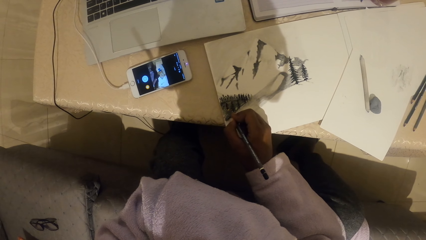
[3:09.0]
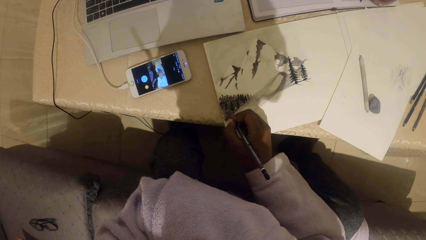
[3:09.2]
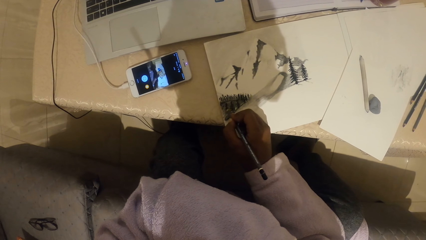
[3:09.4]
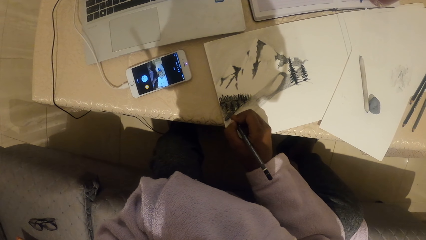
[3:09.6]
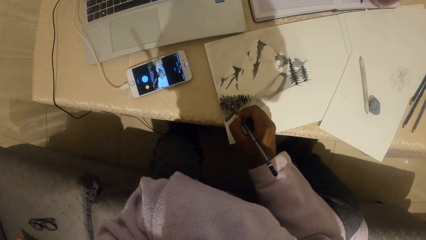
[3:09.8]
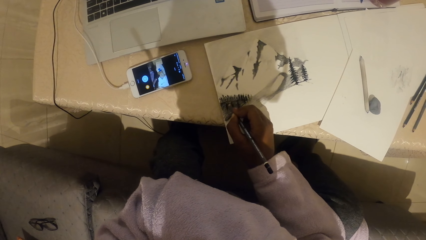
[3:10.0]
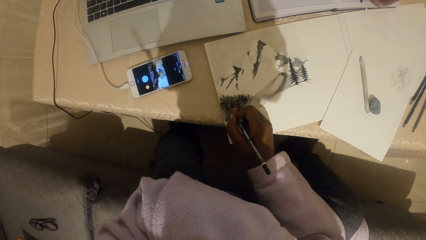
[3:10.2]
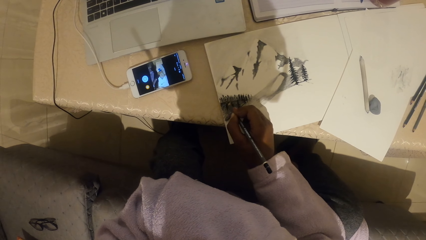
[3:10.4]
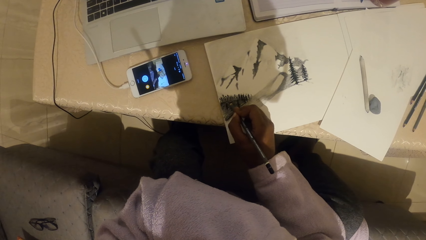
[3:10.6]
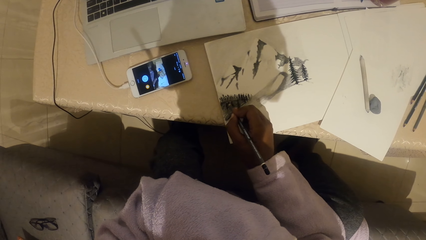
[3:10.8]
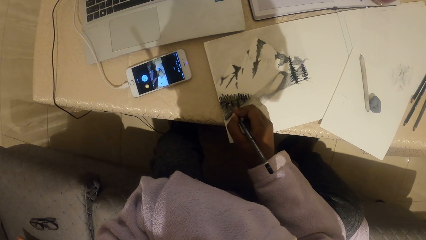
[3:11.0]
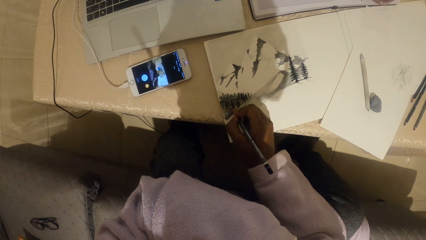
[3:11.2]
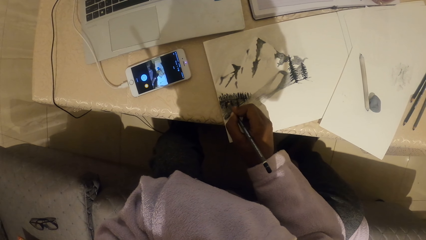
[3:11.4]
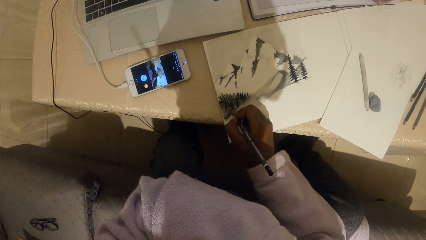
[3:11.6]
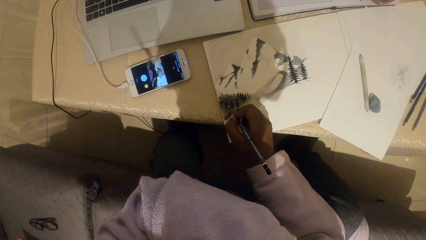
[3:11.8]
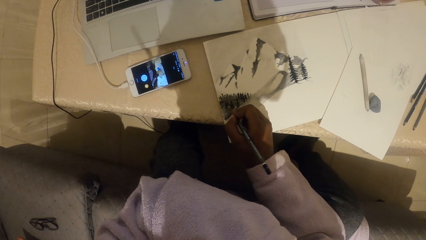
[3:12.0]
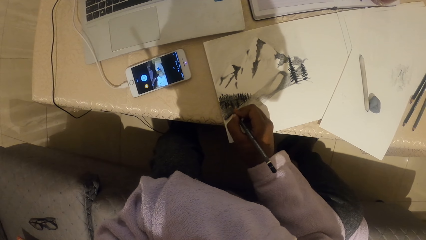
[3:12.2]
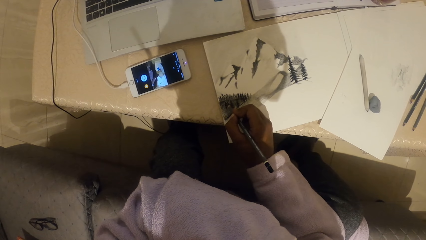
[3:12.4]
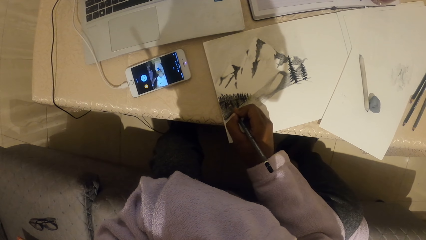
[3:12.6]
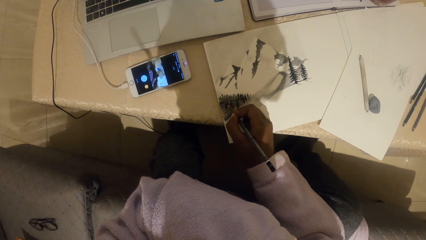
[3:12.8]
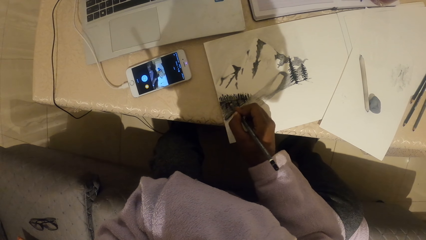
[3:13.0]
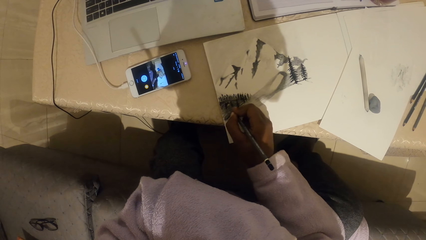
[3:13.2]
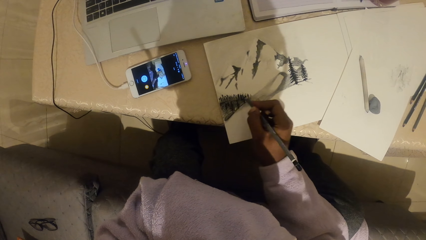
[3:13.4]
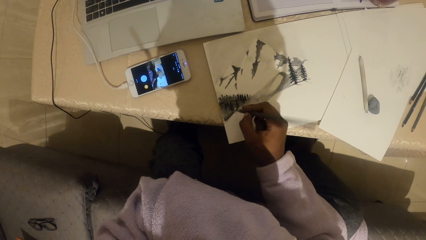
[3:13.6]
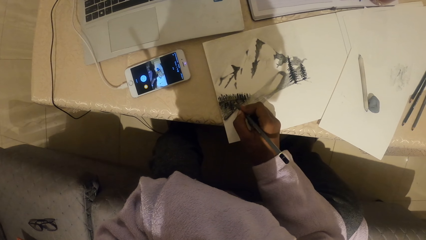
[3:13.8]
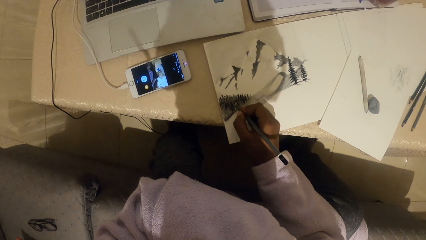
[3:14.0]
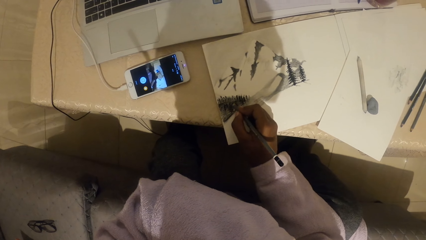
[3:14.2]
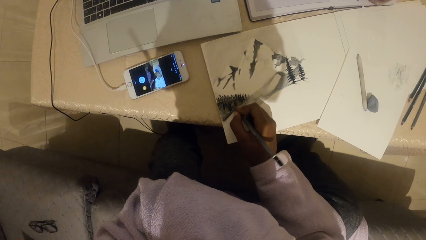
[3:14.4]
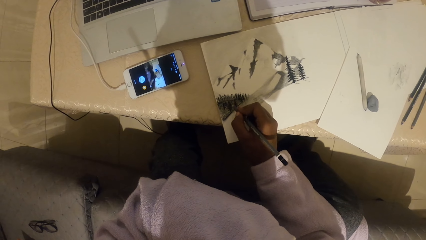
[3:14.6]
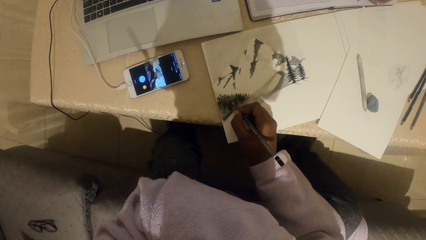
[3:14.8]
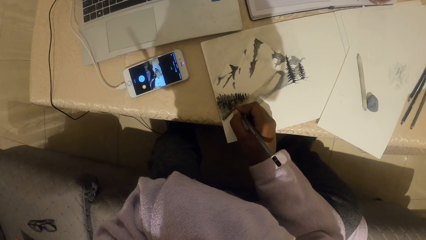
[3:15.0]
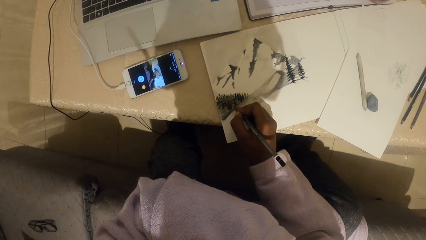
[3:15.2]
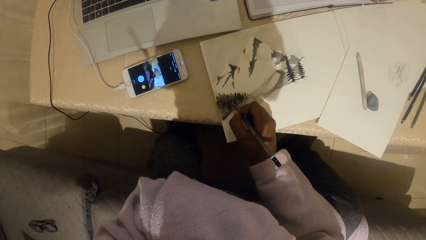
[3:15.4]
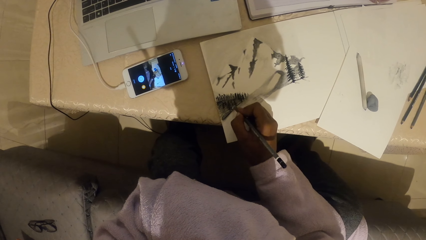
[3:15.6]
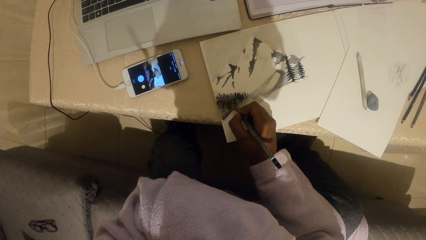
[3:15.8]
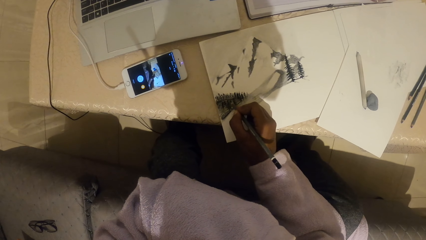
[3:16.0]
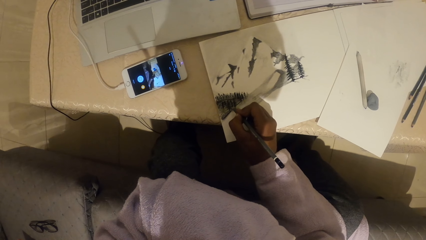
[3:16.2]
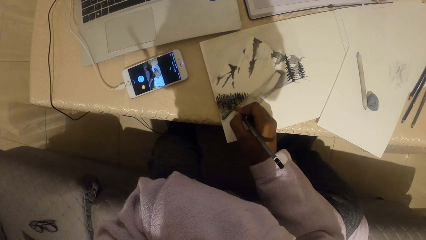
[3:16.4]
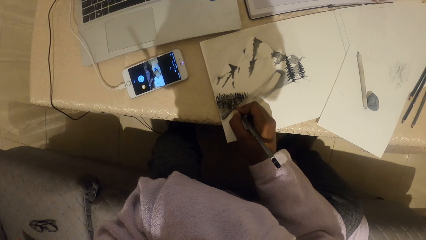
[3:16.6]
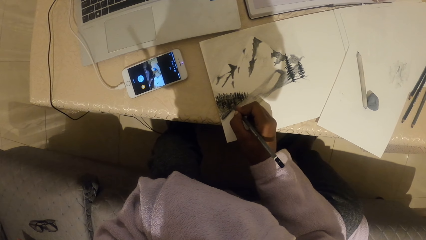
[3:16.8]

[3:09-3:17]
The camera wearer holds the pencil.

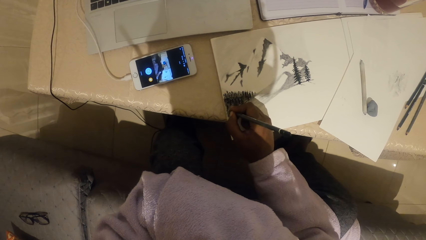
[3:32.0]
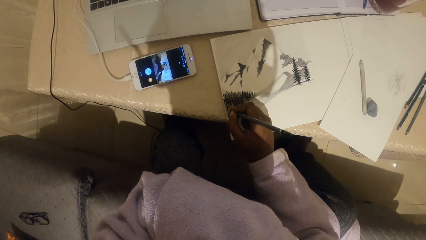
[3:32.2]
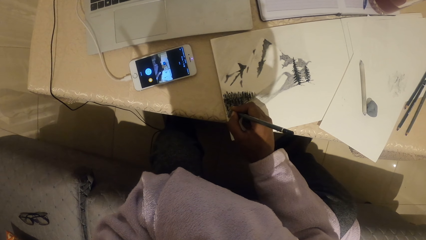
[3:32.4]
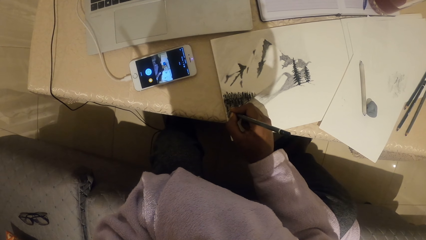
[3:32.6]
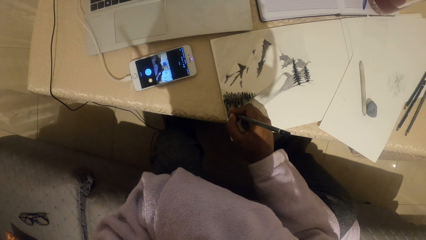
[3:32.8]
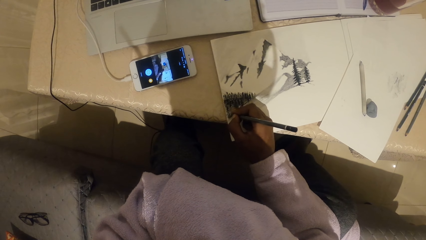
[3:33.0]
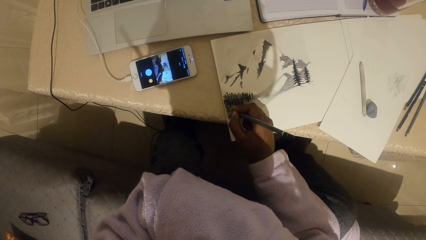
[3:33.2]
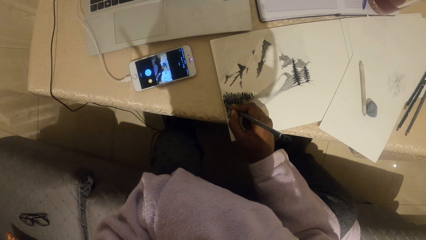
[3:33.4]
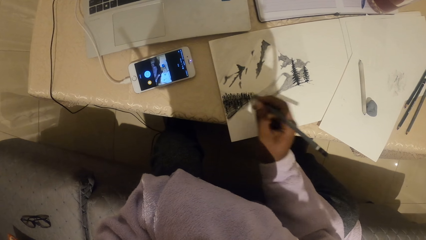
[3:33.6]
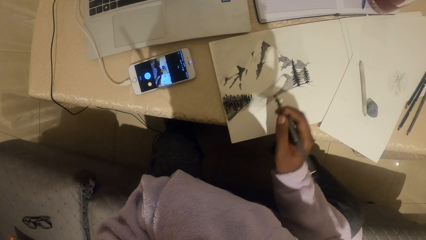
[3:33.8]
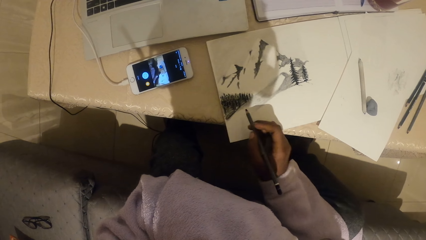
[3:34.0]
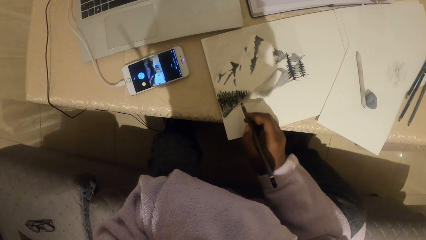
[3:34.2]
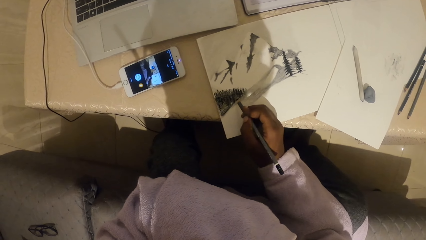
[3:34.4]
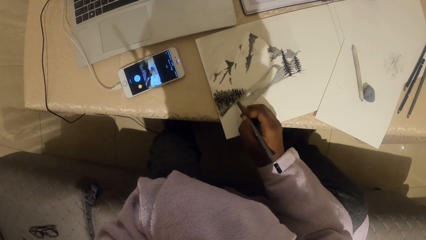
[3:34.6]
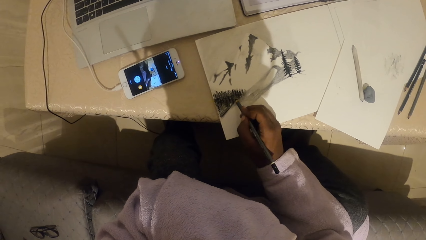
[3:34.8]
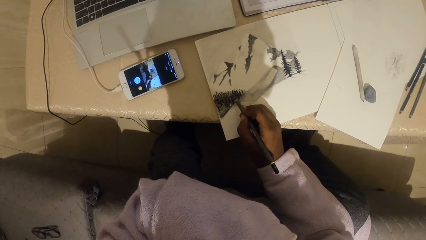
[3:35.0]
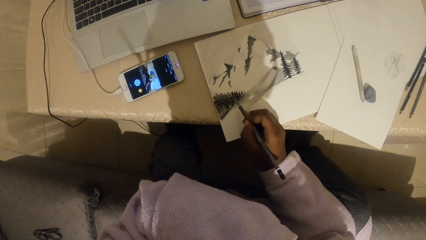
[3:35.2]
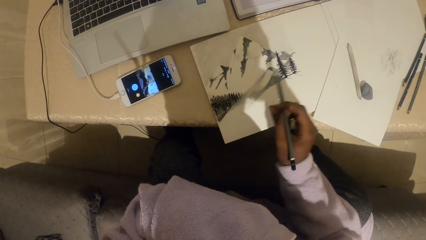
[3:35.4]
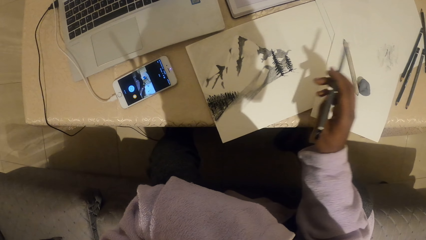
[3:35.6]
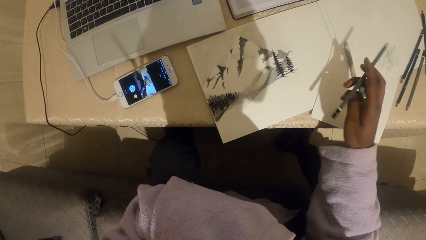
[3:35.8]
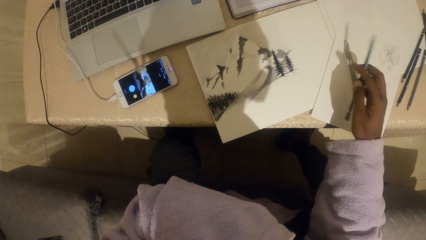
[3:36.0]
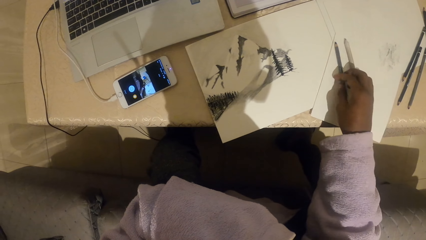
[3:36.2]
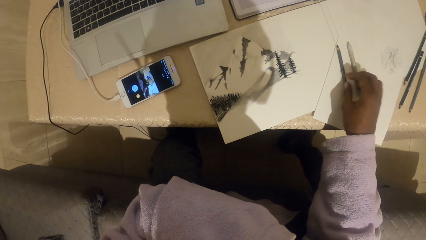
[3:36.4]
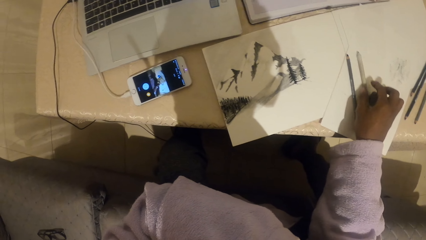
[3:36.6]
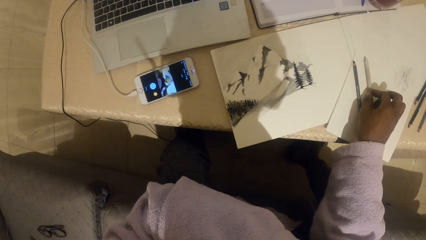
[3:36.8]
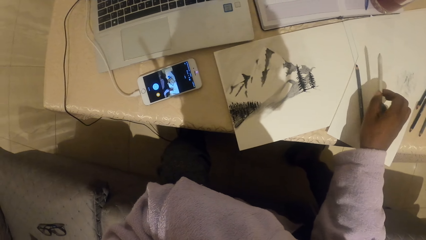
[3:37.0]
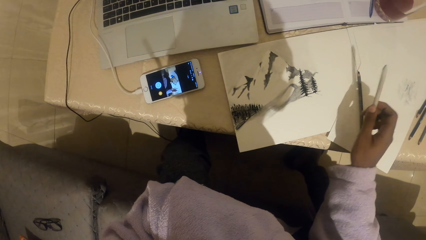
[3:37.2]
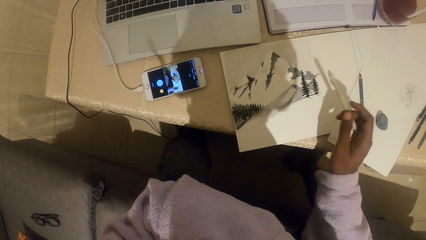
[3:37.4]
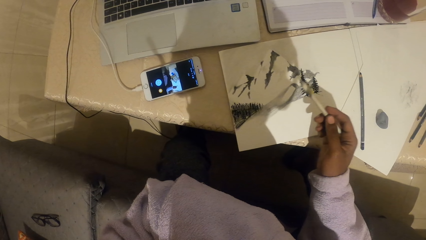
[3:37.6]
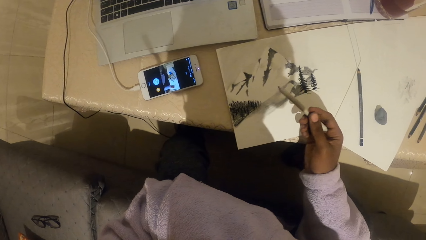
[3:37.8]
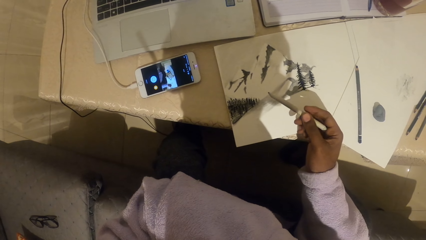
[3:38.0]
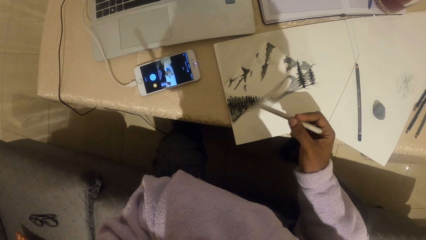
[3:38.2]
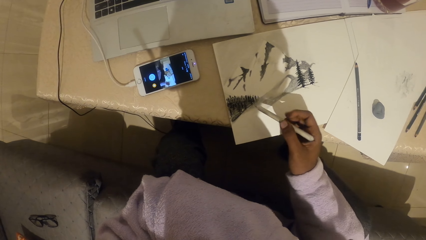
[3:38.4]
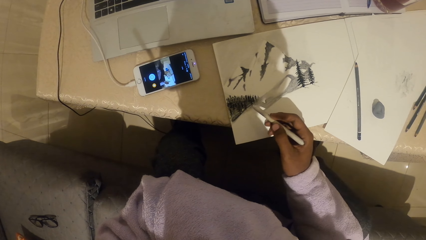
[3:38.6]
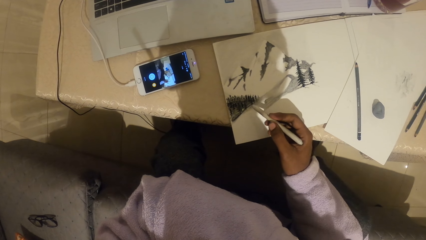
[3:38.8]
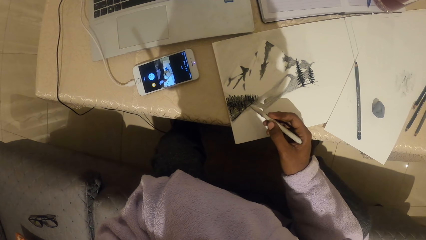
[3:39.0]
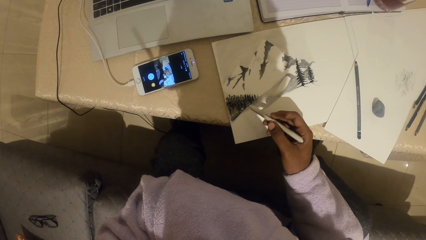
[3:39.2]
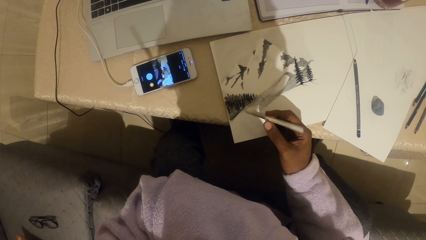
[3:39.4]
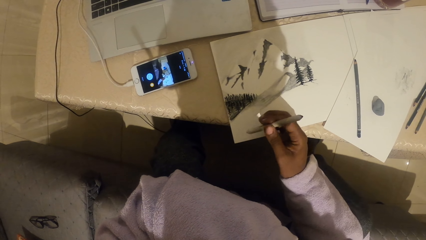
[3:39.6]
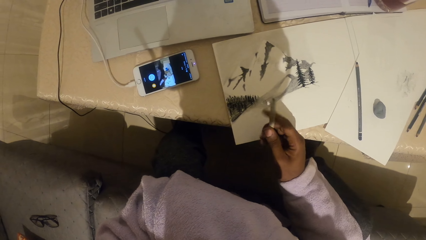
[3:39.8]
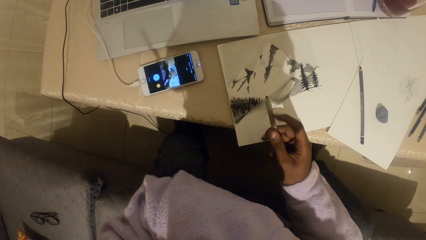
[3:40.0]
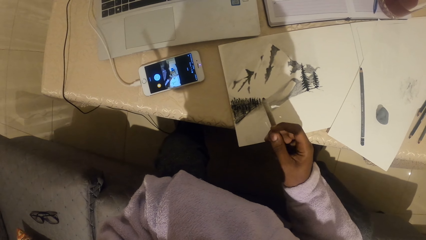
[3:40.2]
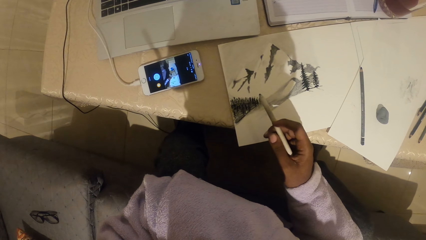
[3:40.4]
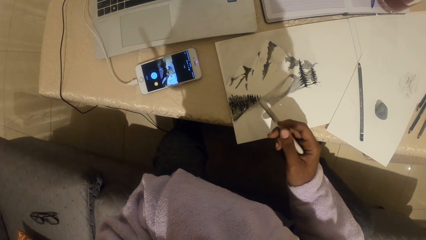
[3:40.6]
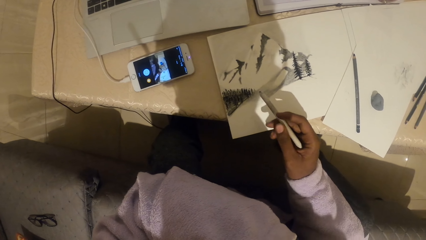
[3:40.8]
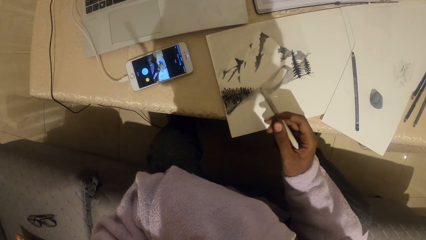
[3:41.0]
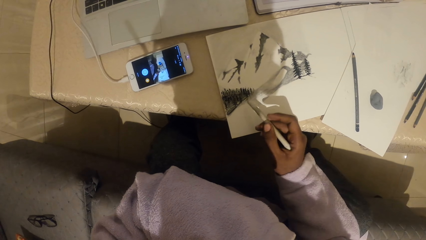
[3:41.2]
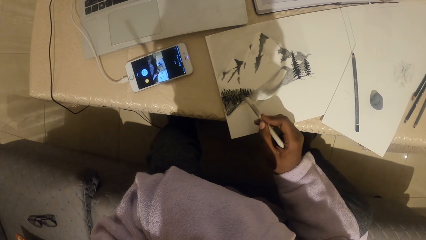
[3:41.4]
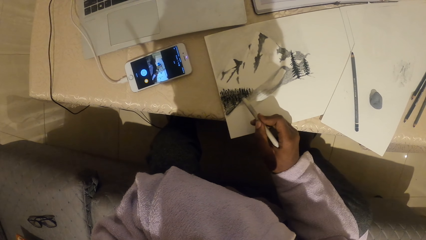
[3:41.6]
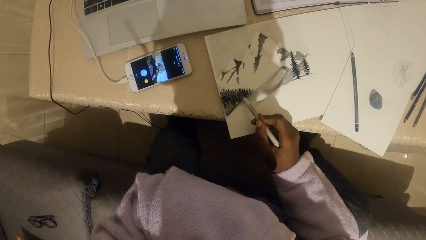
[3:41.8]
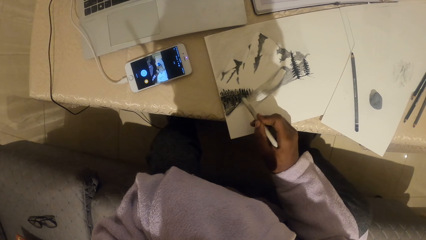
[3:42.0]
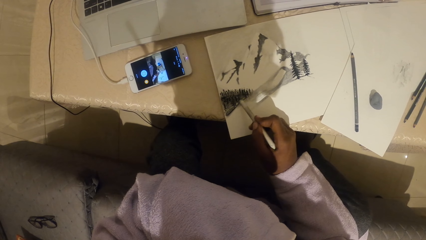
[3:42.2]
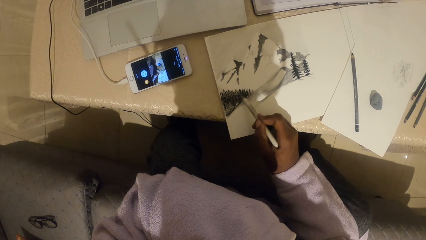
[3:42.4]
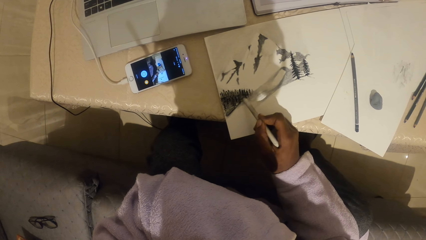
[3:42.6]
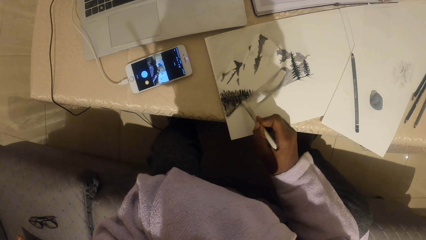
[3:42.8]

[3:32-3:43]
The camera wearer looks at the phone. They move the hand. They put the pen on the table. They pick up the pen. They hold a drawing pen. They paint on the paper.
